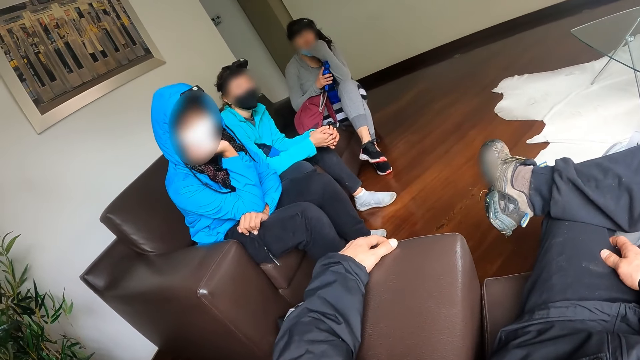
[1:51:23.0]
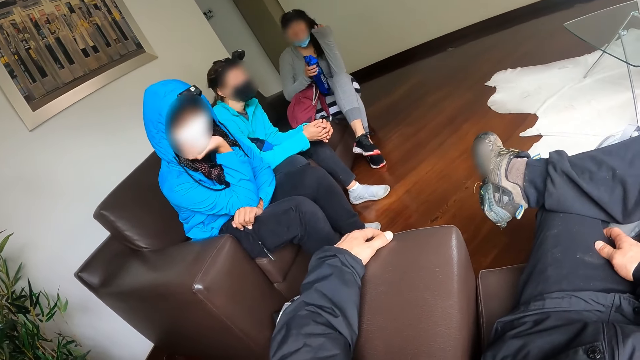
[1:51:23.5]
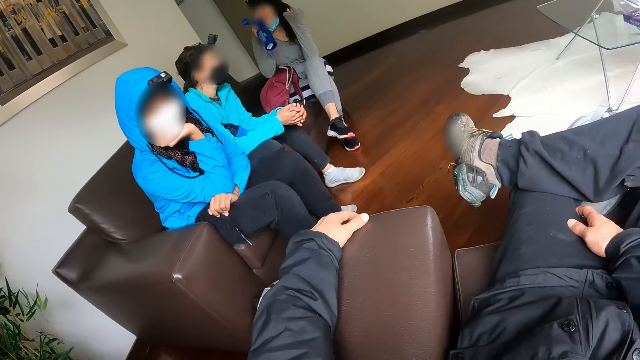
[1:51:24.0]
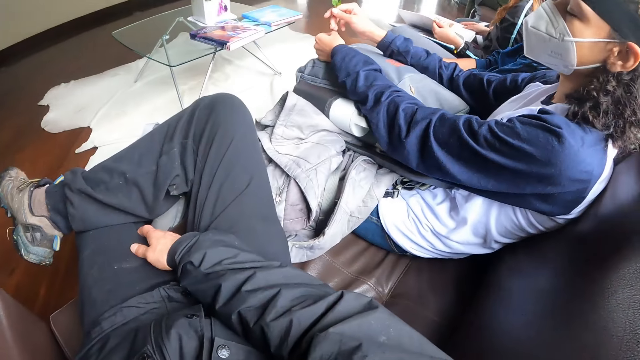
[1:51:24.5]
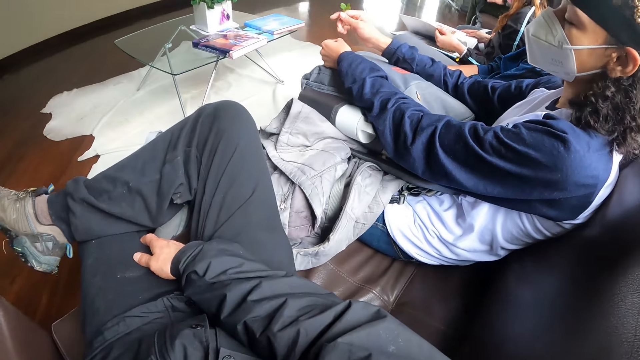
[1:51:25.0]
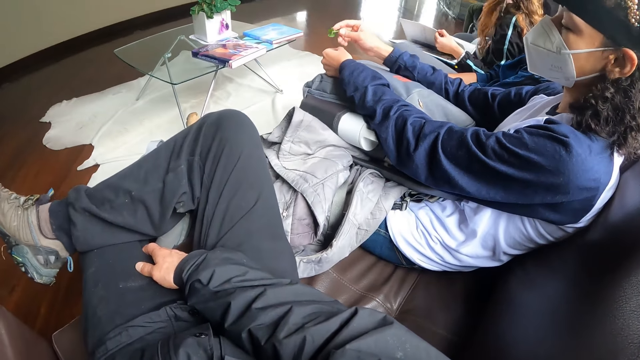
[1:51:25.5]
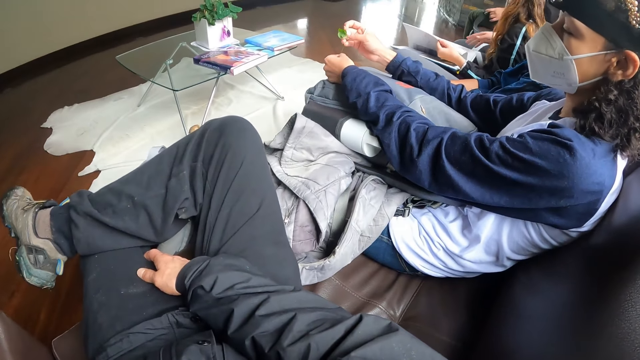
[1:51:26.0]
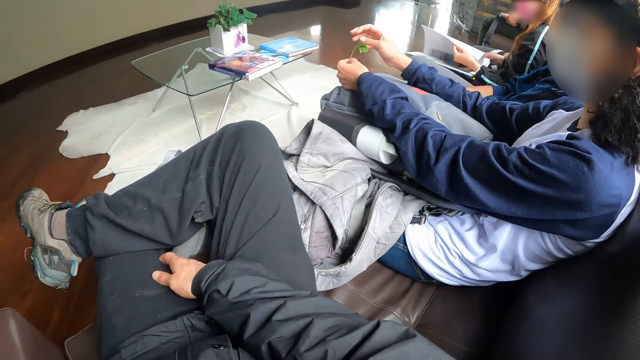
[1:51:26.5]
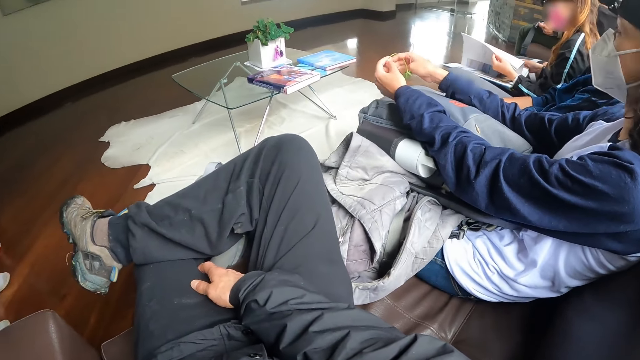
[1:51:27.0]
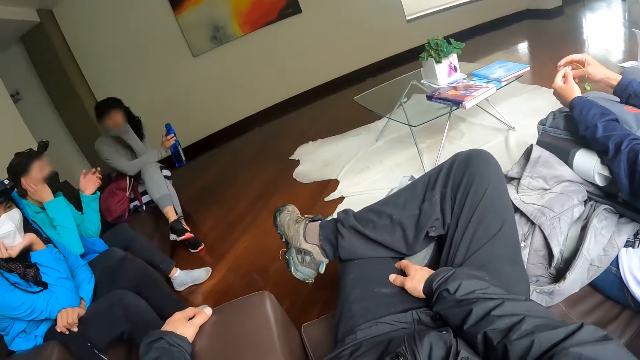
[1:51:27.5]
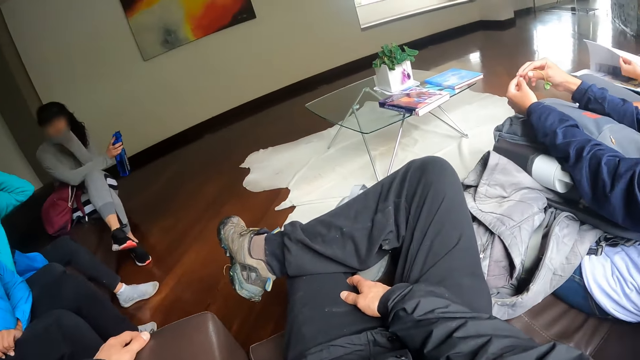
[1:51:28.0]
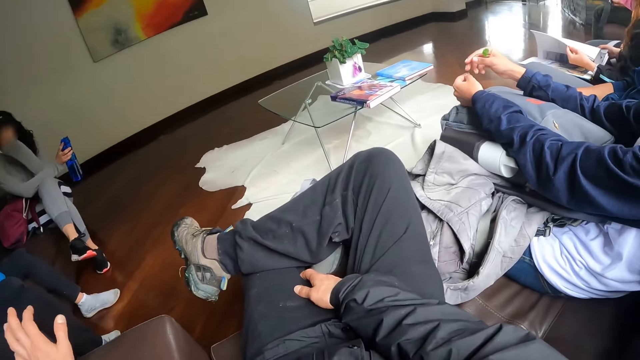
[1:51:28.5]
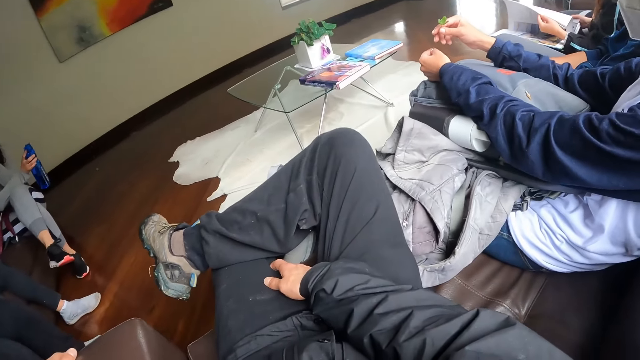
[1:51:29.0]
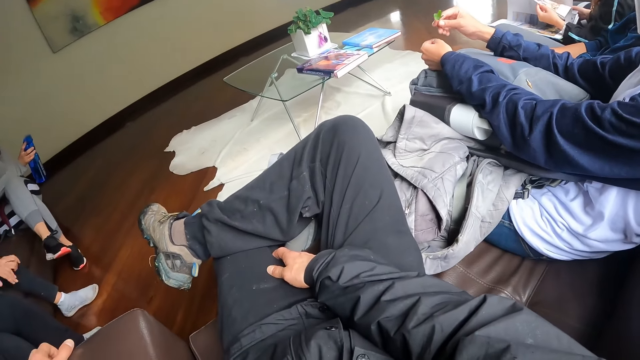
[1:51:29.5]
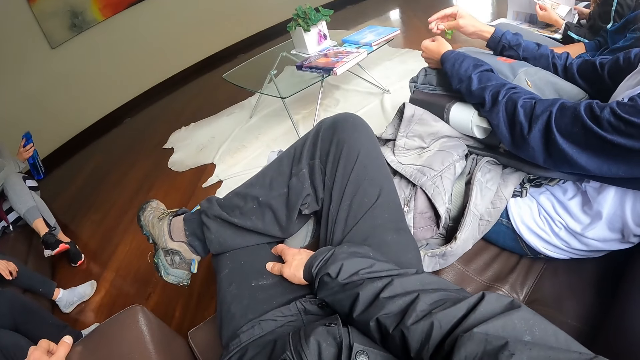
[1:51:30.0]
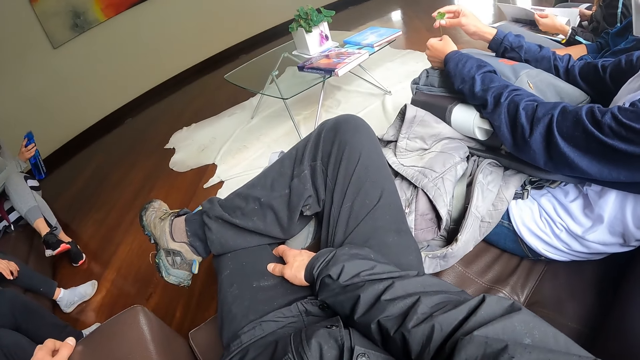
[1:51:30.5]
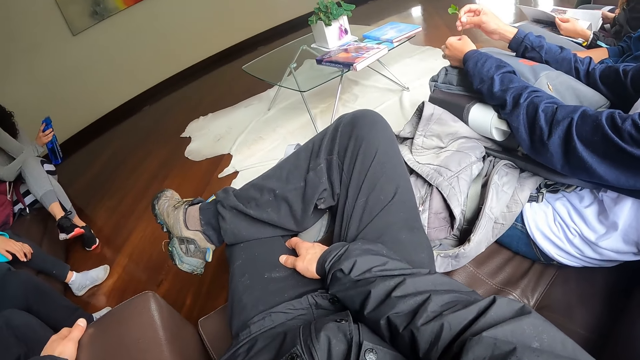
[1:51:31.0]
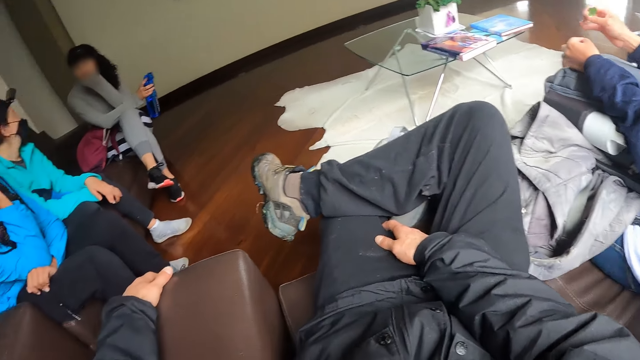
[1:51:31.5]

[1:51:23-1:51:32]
A woman drinks from the water bottle in her right hand. The camera wearer interacts with the woman.

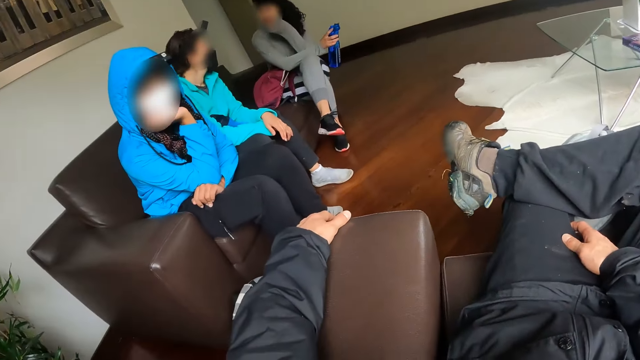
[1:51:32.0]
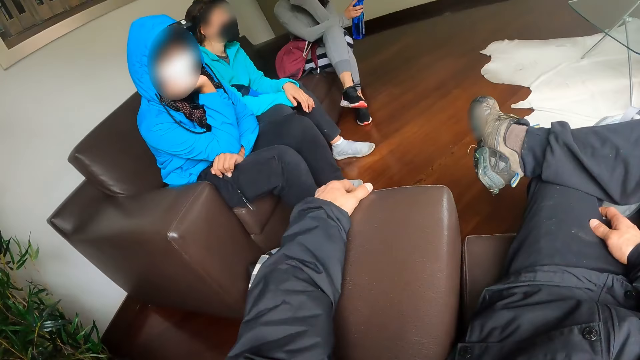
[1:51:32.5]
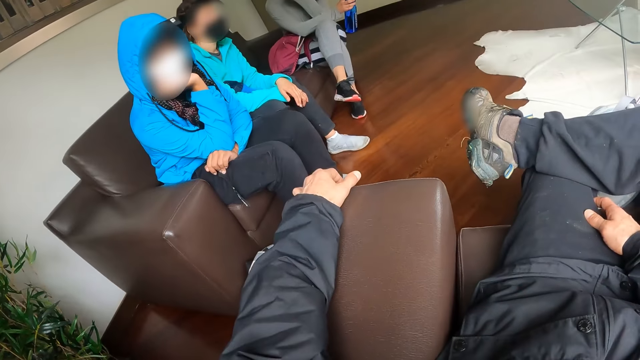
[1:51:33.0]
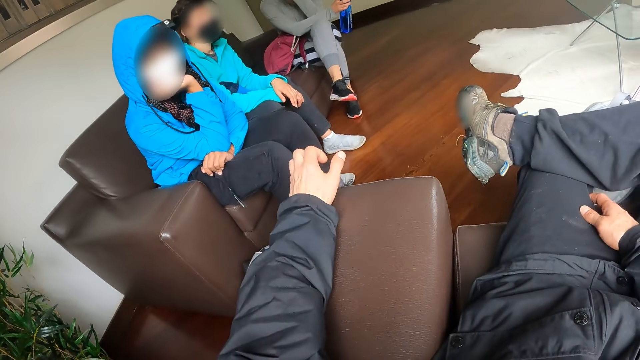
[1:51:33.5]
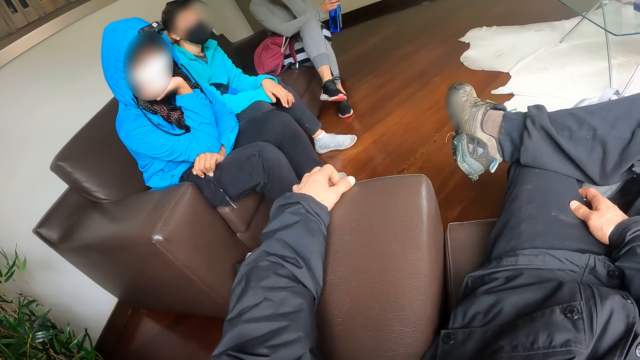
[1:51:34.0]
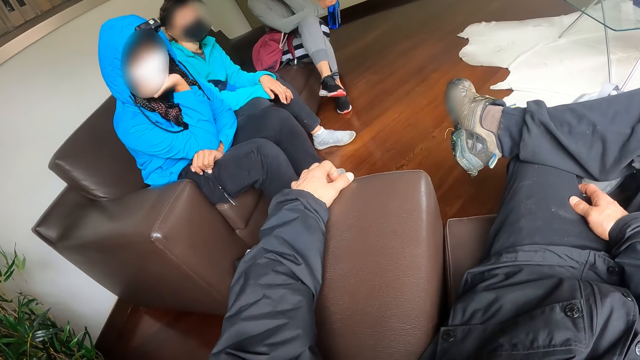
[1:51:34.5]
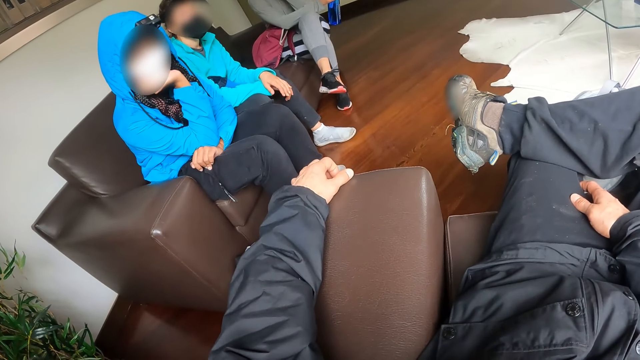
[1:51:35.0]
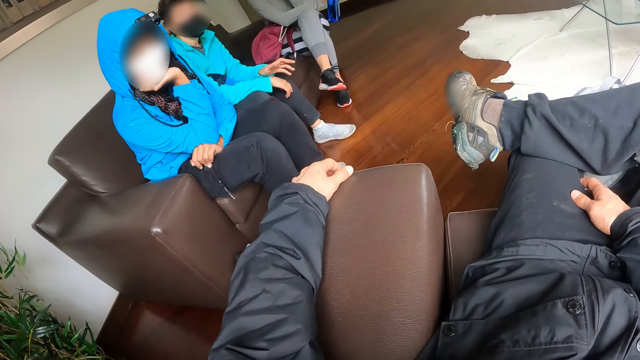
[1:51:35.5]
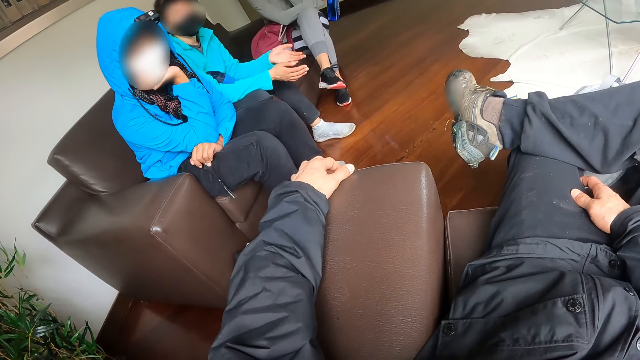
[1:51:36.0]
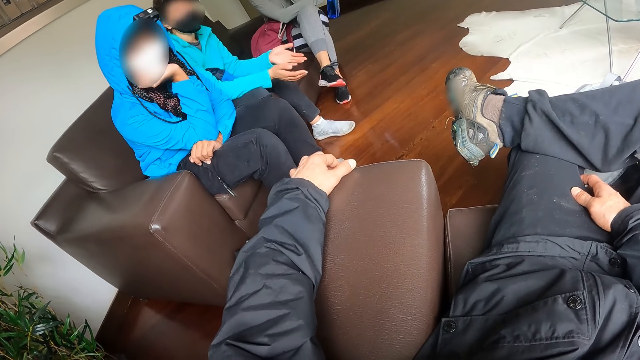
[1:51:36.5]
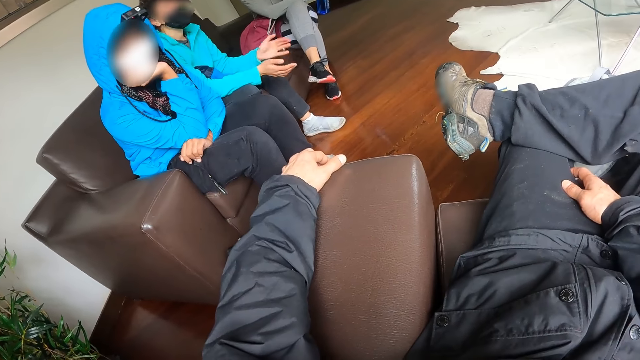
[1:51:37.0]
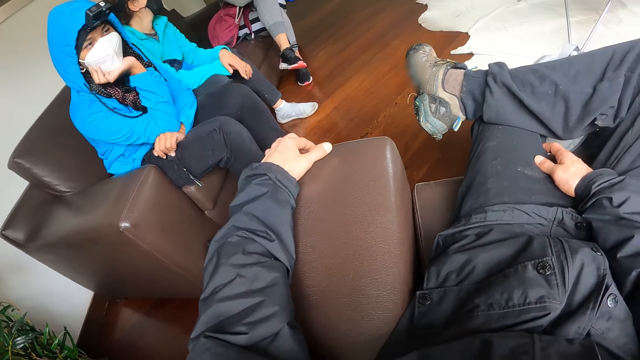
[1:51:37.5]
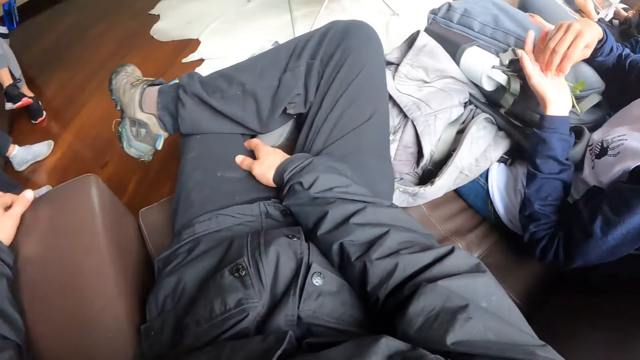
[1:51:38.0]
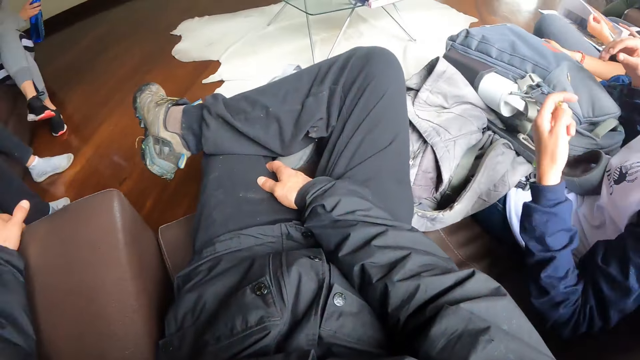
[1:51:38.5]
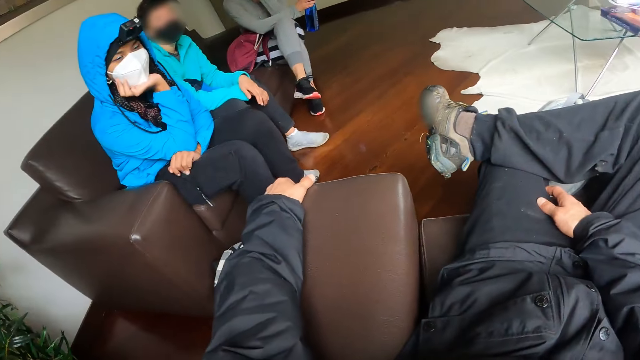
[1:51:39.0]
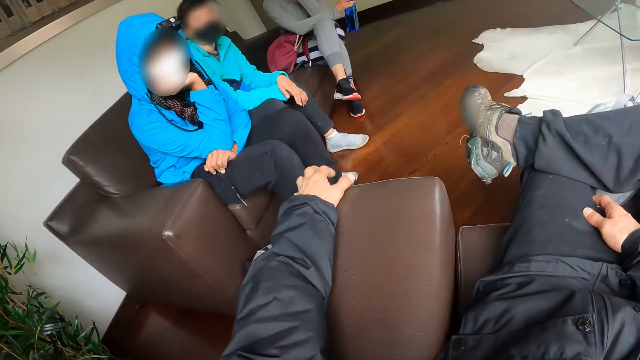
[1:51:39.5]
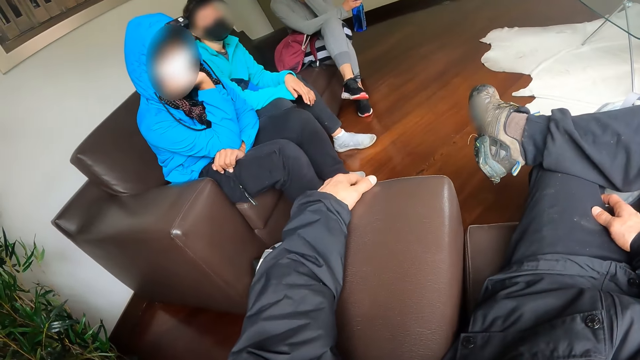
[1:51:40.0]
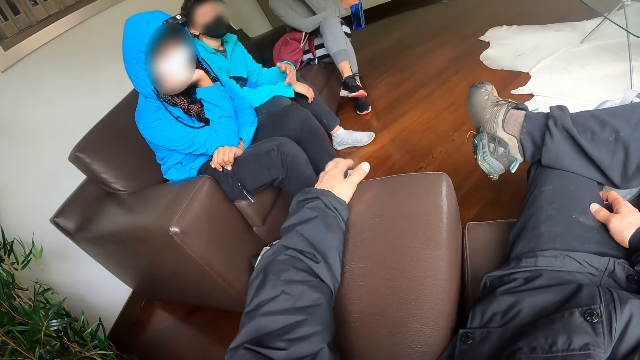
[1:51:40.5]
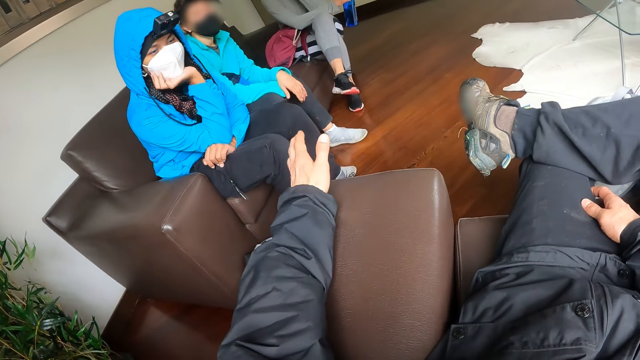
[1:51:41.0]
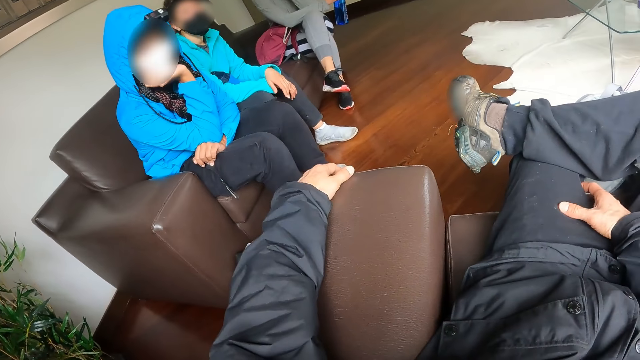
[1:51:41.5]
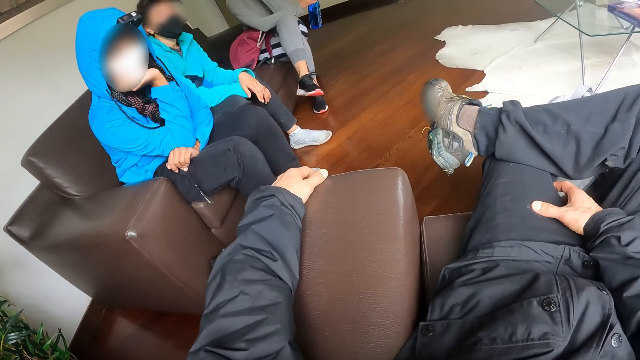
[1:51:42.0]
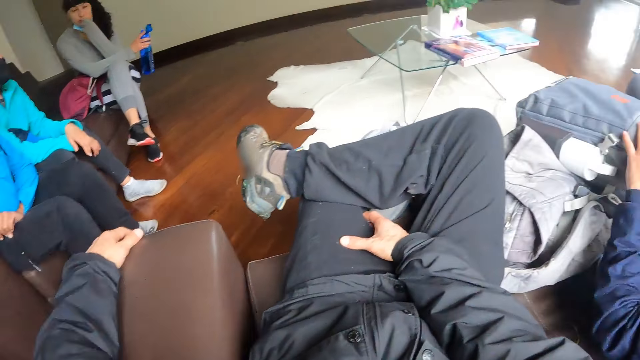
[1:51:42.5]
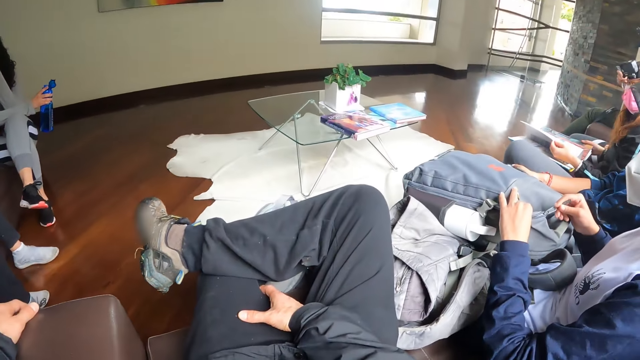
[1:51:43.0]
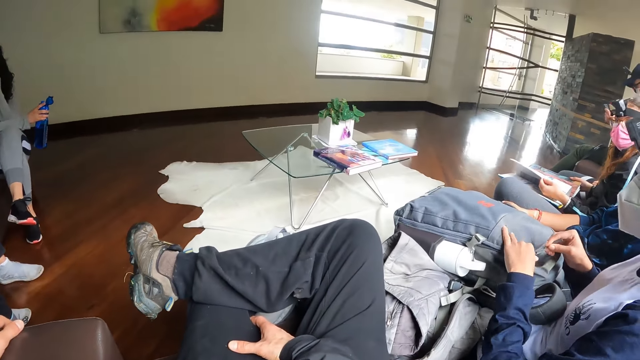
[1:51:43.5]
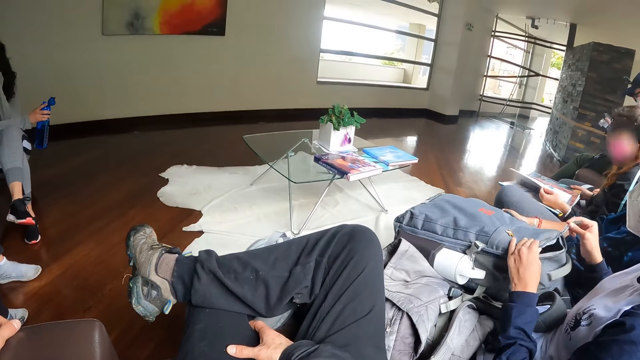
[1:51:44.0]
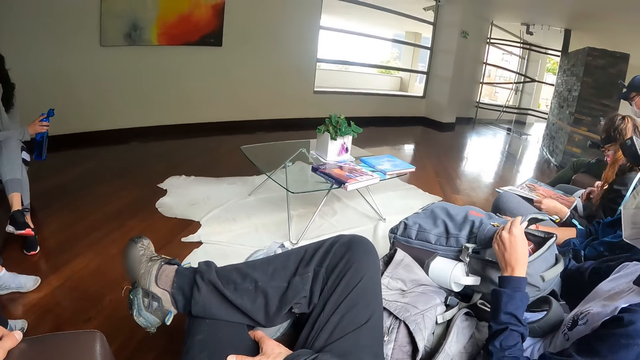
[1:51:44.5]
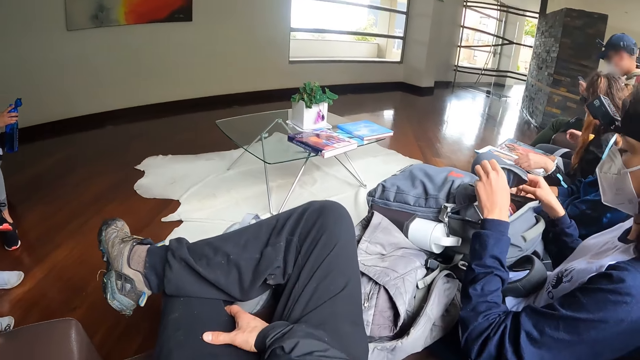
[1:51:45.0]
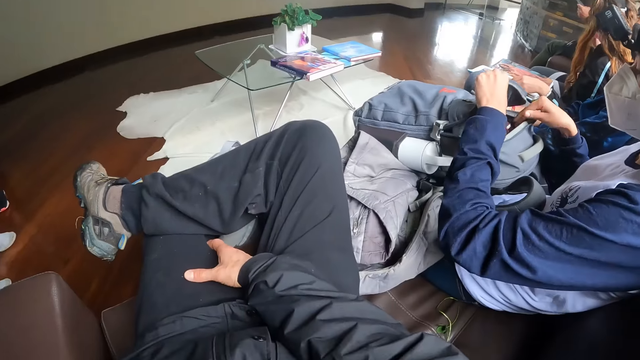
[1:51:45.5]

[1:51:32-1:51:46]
The camera wearer looks at a lady. He taps his left hand on the sofa. A woman makes some gestures with her hands. Another woman passes the plant in her right hand to her left hand. The camera wearer taps his left hand on the sofa. The first woman makes a gesture with her left hand. The camera wearer raises his left hand. He turns around the sofa. The other woman opens the zipper of the backpack on her lap with her right hand.
